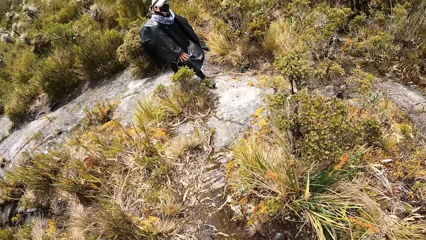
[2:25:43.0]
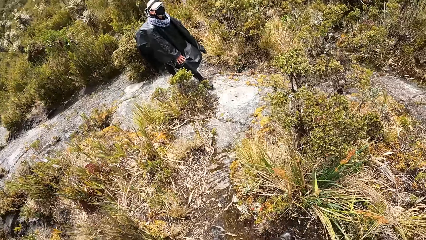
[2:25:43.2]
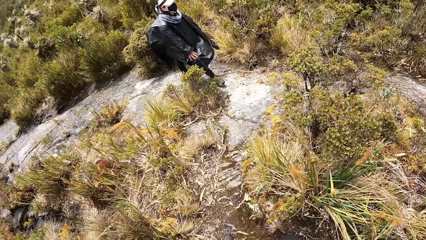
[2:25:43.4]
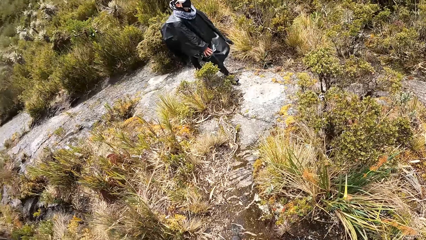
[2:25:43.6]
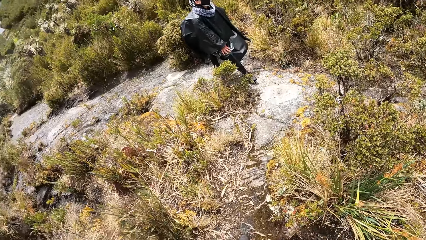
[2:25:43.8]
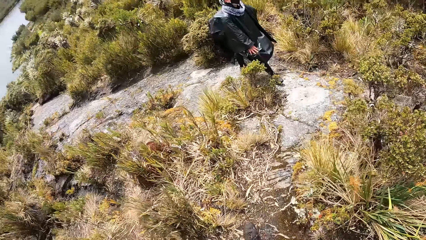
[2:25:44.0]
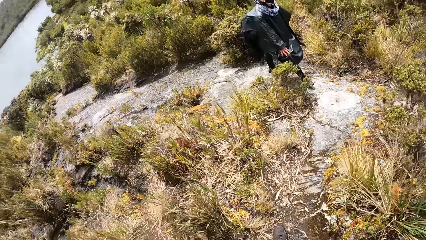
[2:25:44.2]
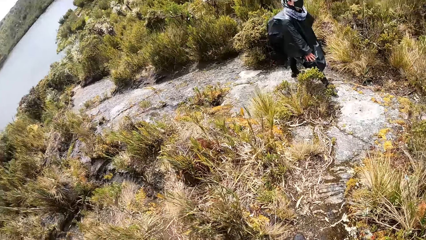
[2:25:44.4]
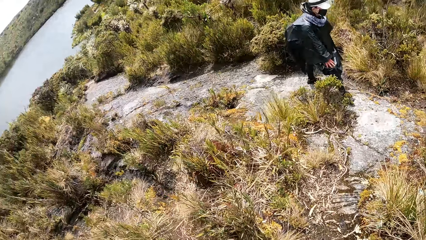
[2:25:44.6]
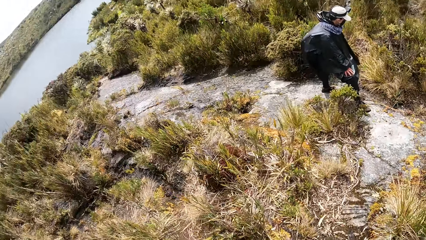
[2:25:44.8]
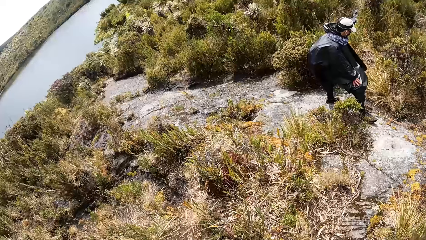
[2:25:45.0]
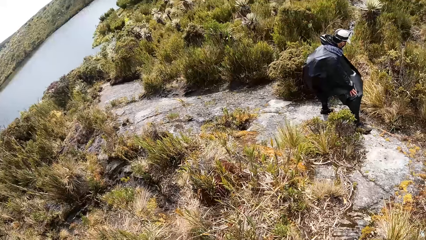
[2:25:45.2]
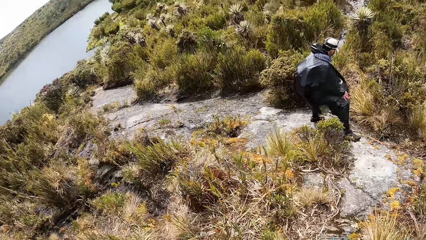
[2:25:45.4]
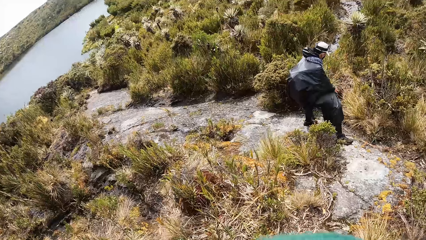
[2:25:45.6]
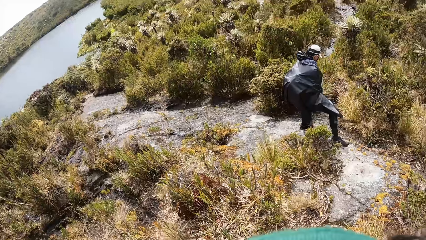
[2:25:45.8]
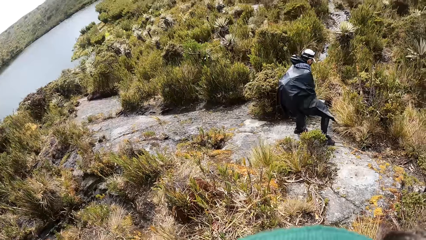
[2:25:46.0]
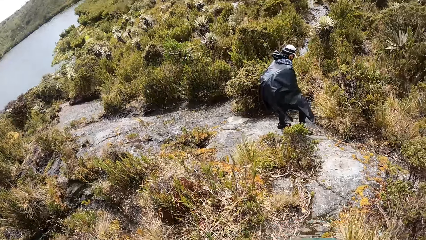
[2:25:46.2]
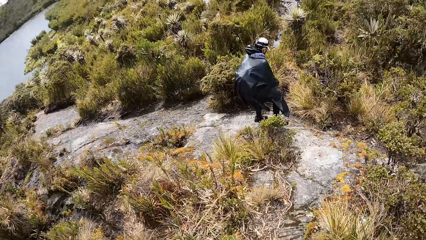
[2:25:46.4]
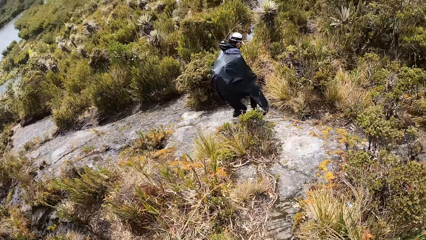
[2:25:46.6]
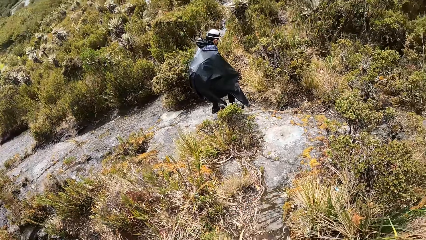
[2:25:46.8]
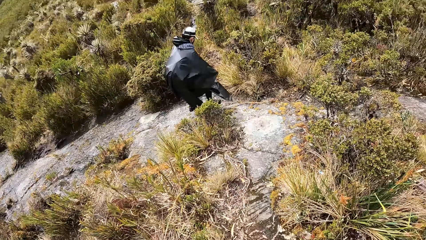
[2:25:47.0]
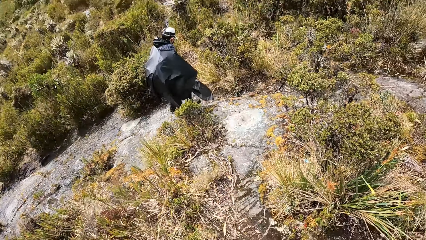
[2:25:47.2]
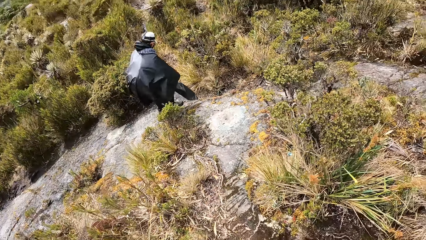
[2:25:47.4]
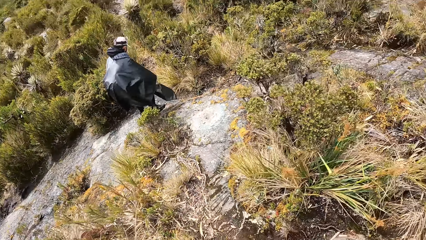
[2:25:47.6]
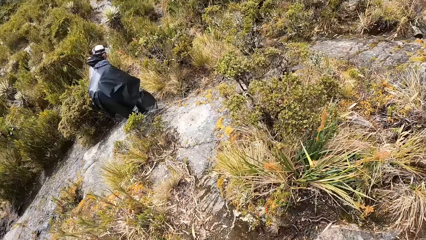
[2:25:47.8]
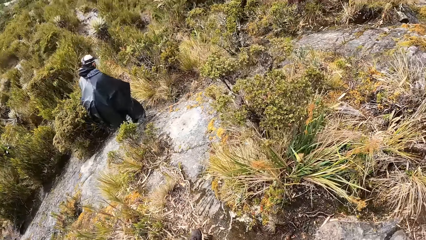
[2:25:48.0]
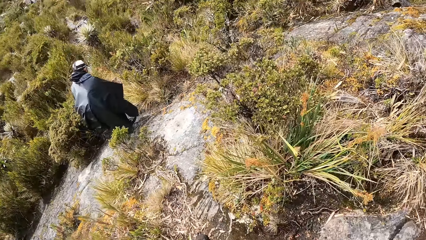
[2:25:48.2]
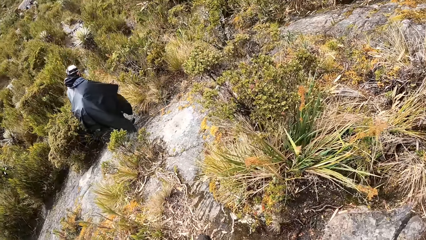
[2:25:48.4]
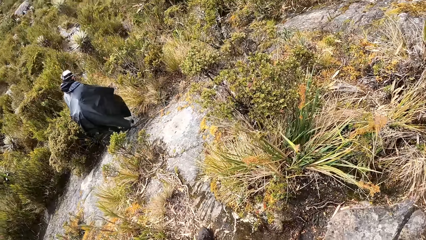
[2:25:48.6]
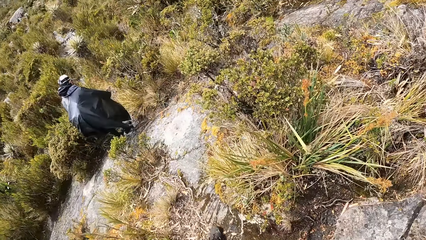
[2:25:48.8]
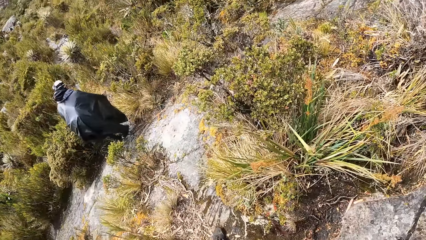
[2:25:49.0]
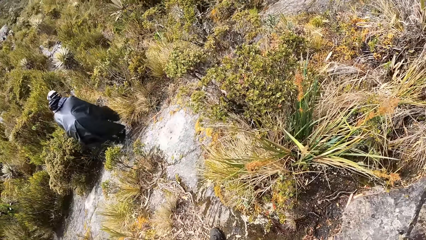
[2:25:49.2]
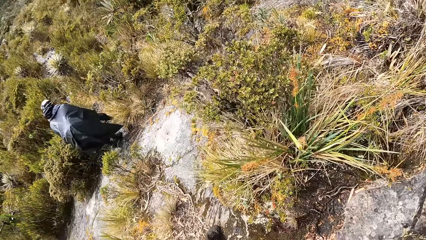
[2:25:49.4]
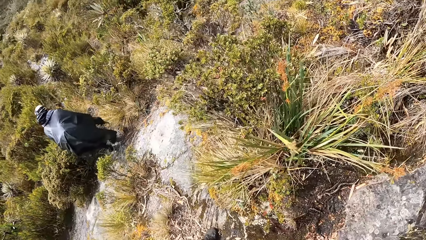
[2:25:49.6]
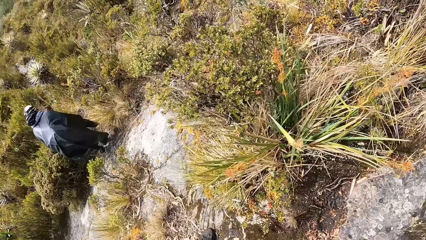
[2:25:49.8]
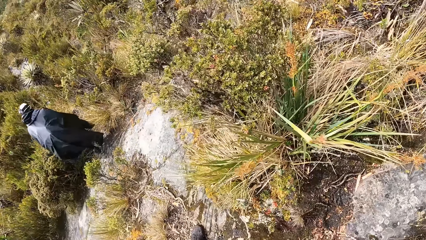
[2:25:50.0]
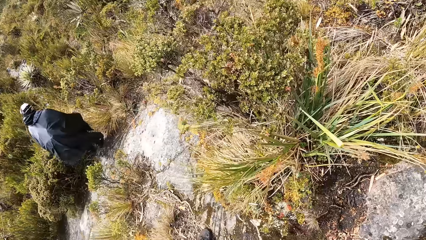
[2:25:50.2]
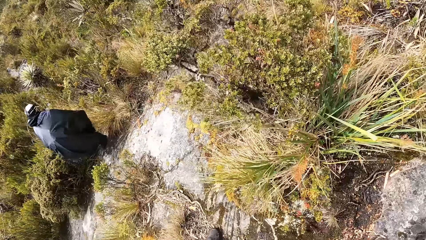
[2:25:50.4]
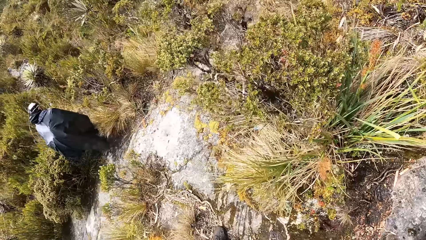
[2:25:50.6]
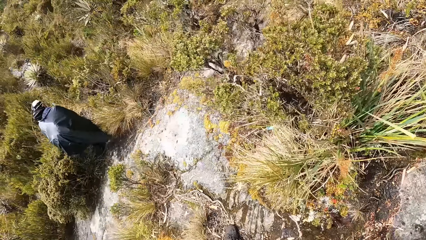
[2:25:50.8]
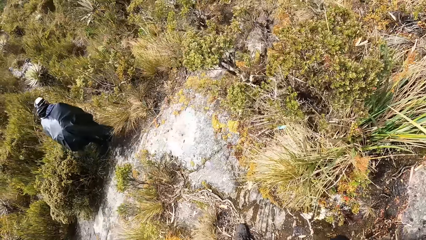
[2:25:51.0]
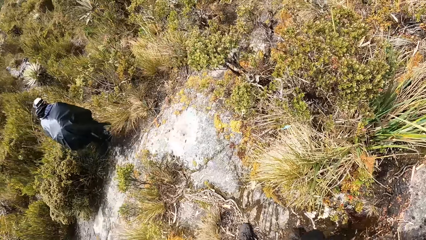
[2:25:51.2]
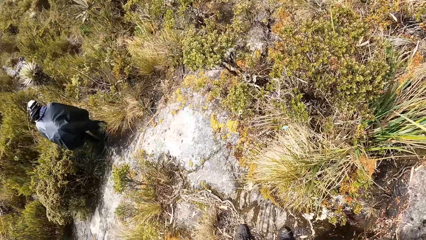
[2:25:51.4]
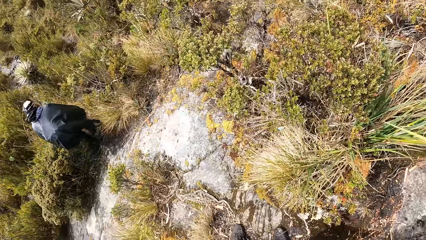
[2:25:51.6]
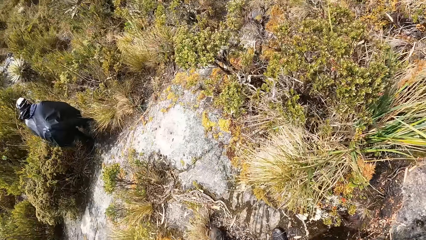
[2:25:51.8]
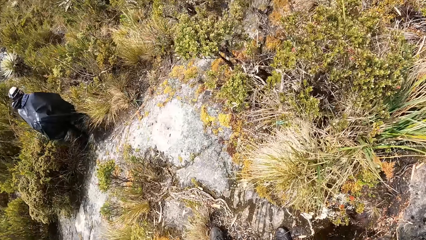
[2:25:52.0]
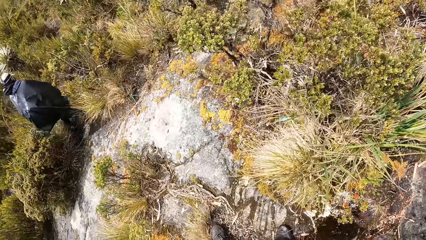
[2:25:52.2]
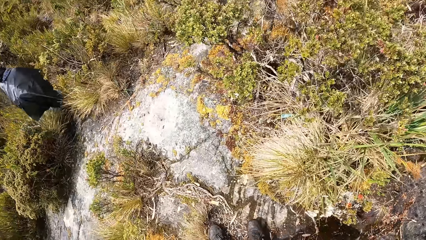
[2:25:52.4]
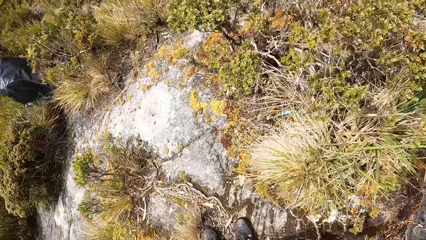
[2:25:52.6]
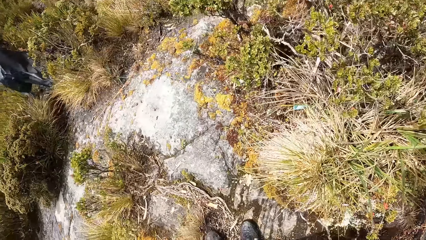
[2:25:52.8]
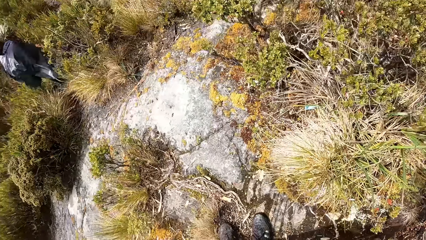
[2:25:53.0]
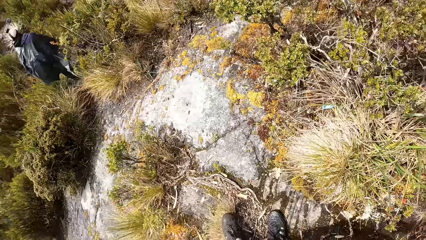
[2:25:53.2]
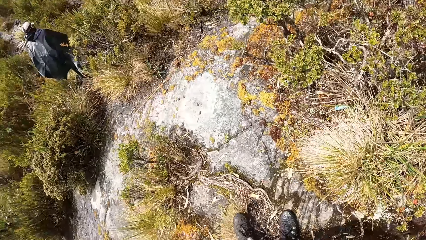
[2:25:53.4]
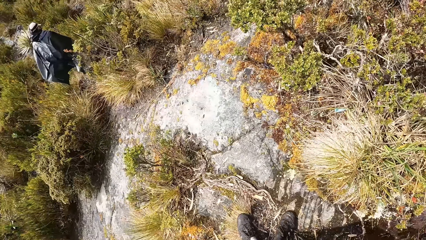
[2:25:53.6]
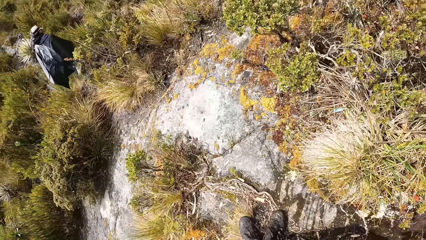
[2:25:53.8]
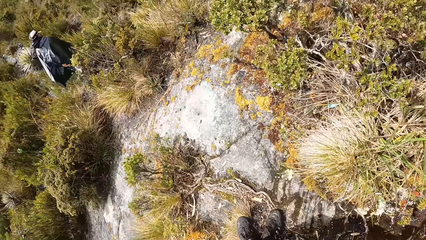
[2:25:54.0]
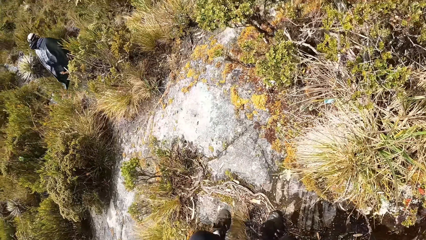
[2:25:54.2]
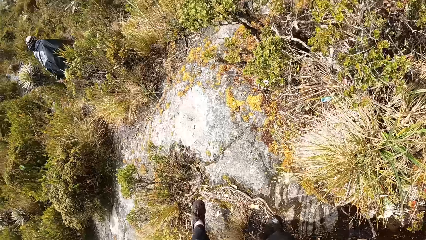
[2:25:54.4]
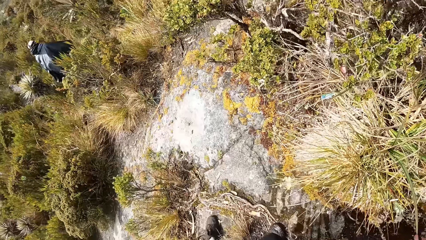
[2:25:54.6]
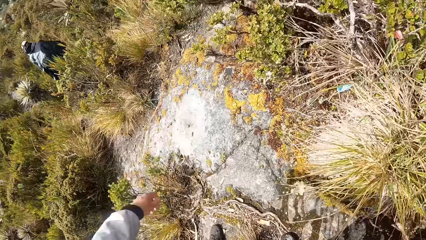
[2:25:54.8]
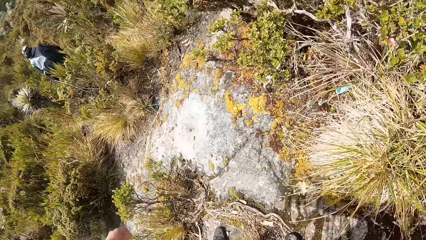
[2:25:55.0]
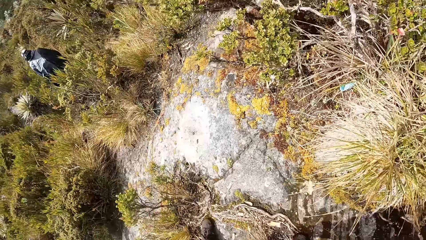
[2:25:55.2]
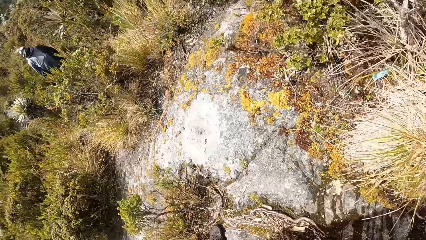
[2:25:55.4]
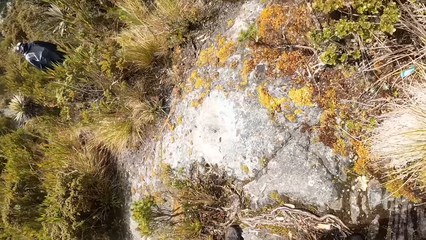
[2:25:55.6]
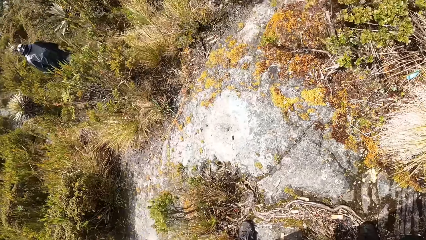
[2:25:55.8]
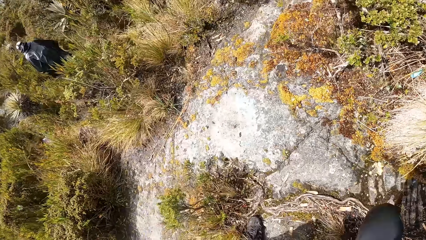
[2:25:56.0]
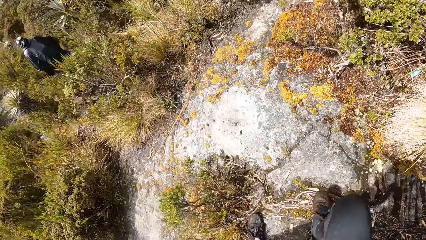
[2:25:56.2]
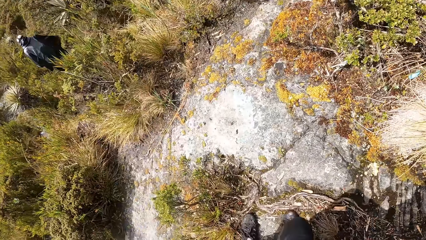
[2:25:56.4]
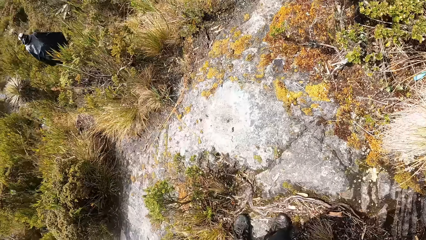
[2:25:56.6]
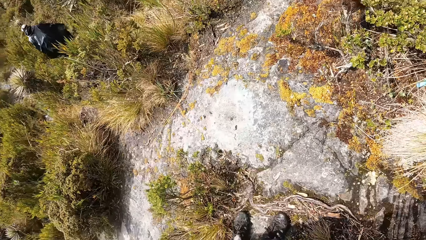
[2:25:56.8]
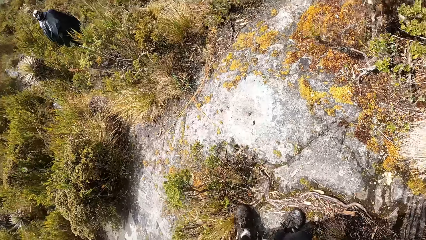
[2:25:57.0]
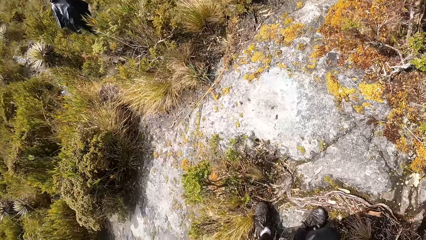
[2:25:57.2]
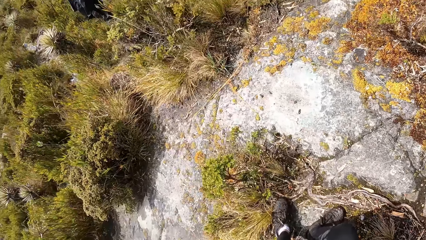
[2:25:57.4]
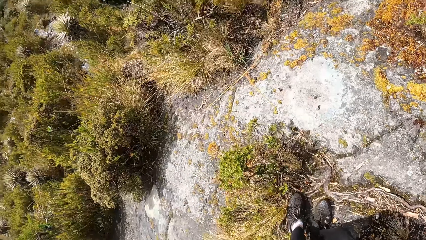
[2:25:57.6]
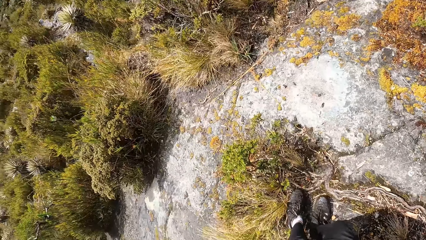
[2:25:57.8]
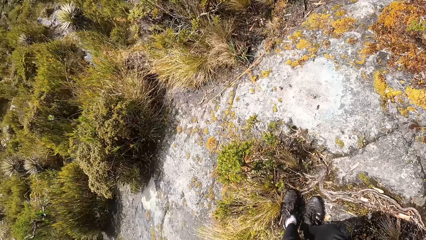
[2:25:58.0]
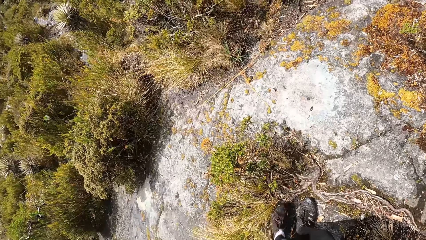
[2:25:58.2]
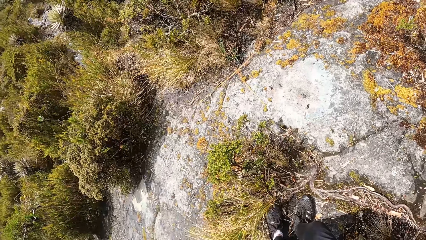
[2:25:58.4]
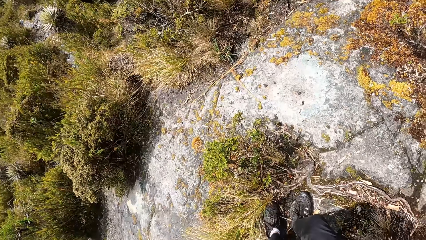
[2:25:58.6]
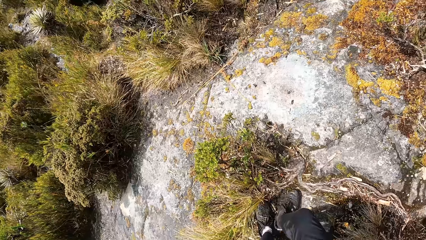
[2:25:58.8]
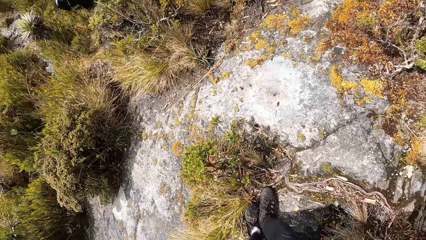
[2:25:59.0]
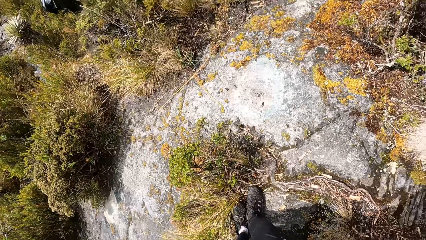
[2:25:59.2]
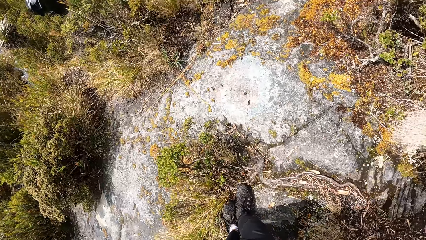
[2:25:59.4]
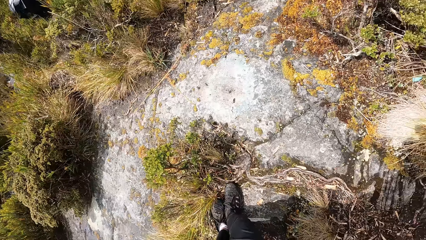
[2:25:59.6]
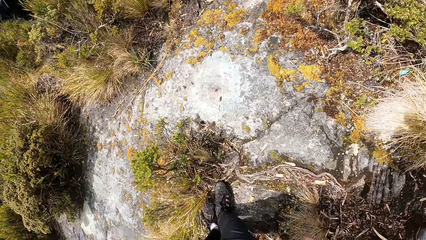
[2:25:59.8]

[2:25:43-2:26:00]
A man walks on the mountain. The woman walks down the hill with the camera wearer. The camera wearer walks on the mountain.
